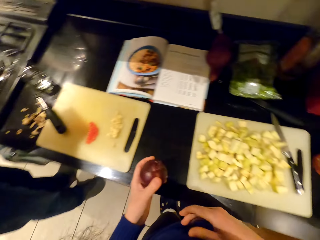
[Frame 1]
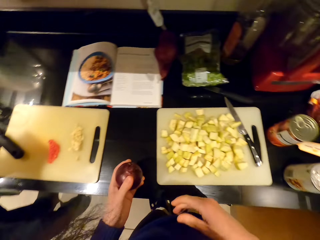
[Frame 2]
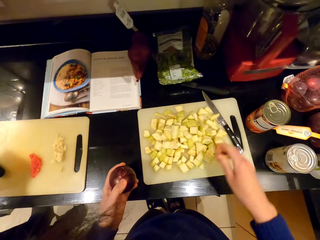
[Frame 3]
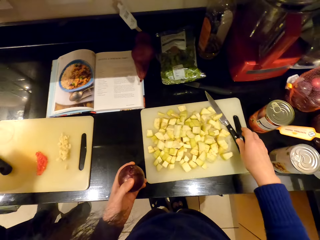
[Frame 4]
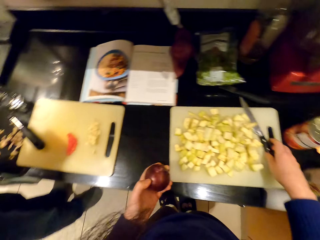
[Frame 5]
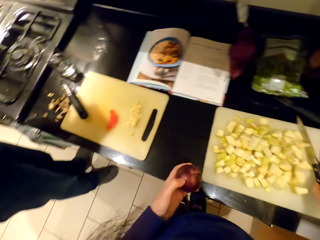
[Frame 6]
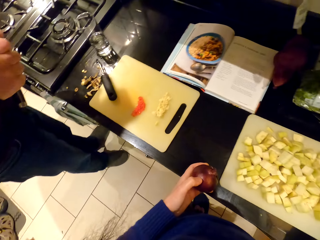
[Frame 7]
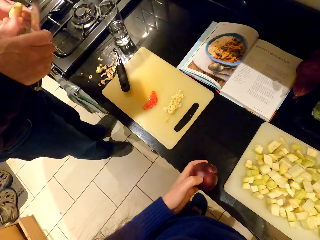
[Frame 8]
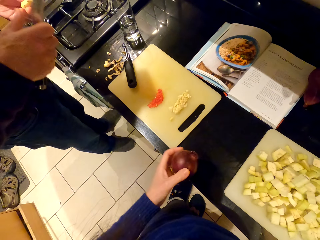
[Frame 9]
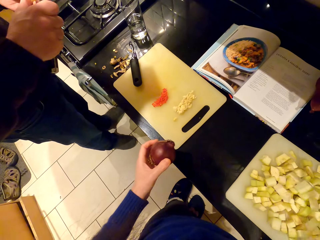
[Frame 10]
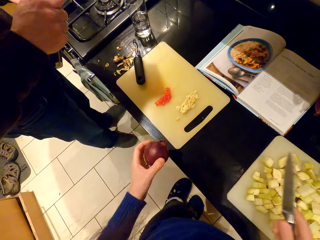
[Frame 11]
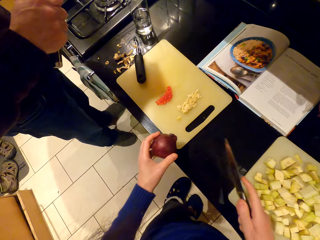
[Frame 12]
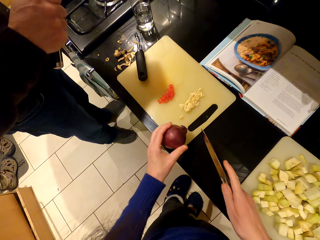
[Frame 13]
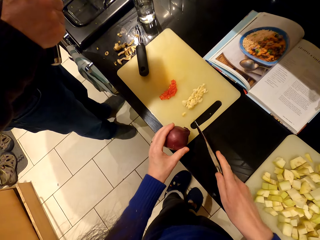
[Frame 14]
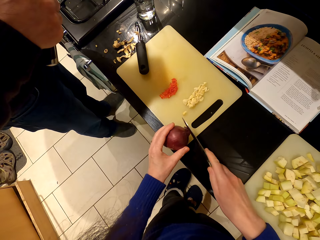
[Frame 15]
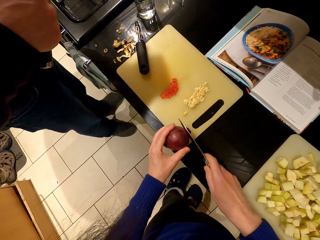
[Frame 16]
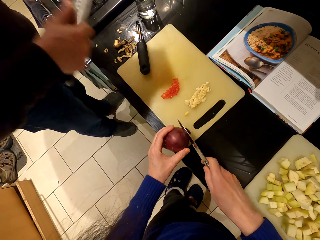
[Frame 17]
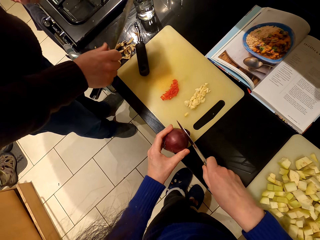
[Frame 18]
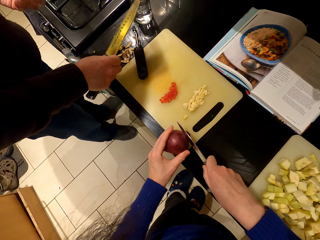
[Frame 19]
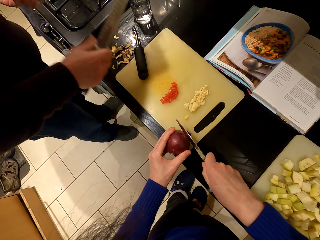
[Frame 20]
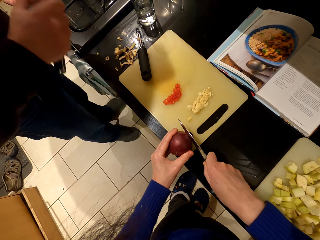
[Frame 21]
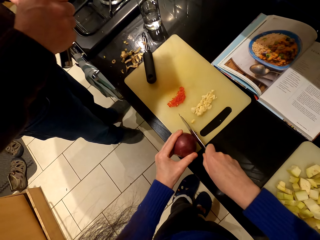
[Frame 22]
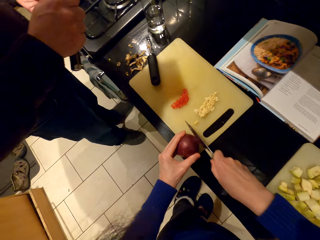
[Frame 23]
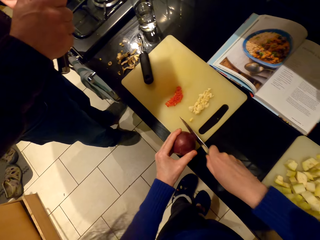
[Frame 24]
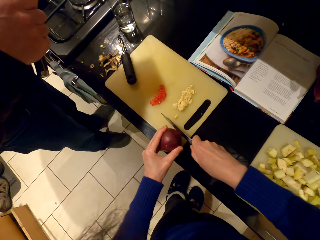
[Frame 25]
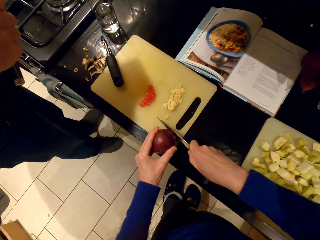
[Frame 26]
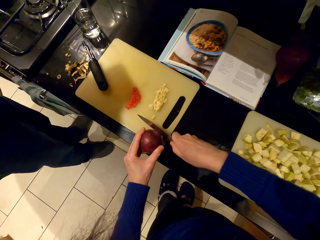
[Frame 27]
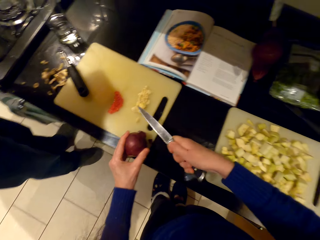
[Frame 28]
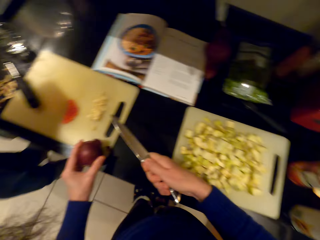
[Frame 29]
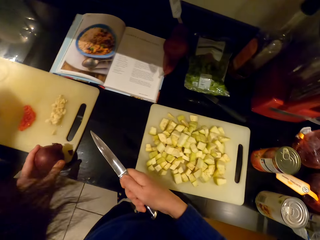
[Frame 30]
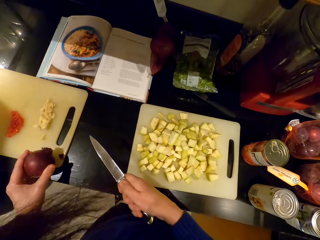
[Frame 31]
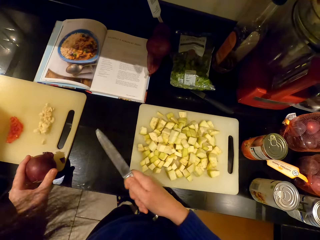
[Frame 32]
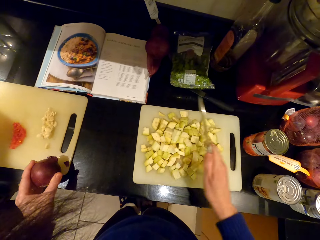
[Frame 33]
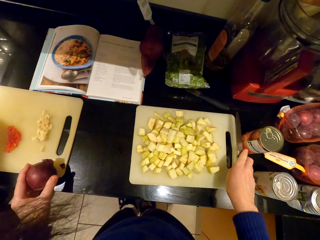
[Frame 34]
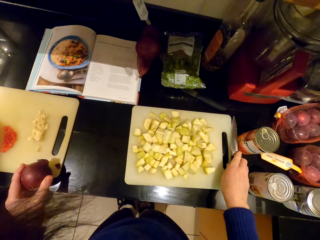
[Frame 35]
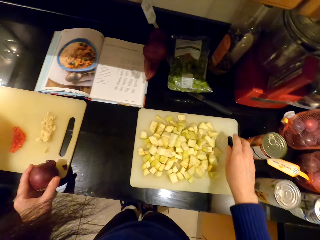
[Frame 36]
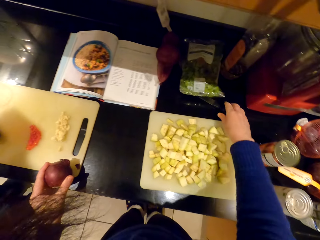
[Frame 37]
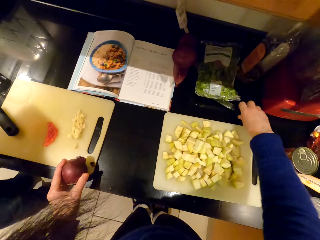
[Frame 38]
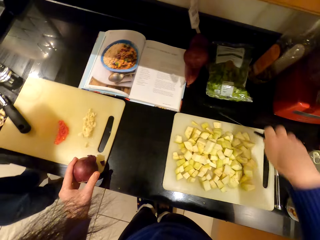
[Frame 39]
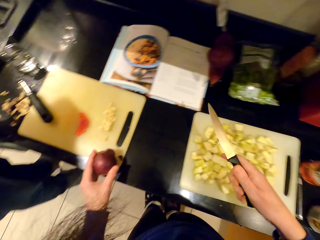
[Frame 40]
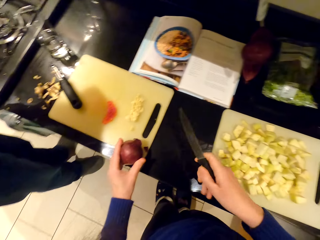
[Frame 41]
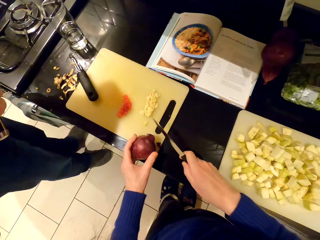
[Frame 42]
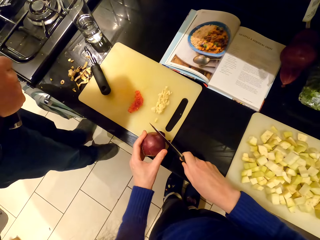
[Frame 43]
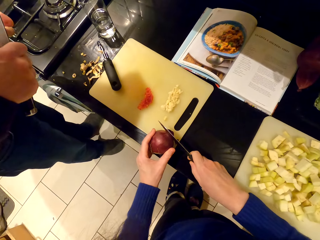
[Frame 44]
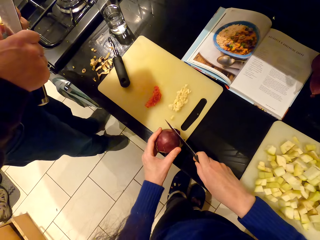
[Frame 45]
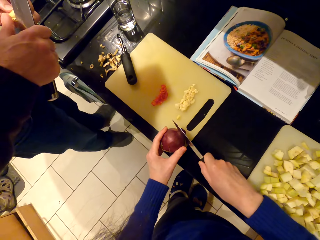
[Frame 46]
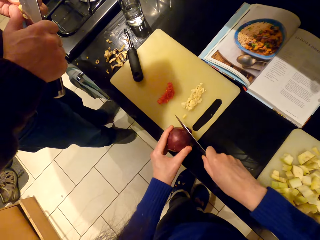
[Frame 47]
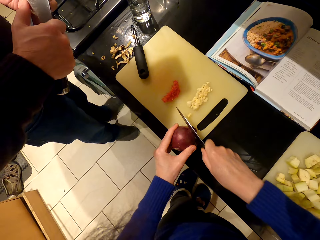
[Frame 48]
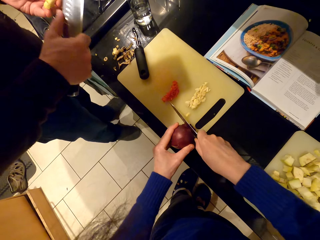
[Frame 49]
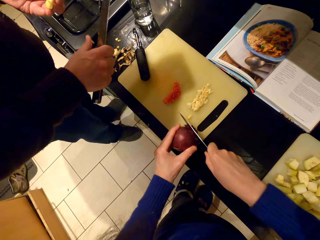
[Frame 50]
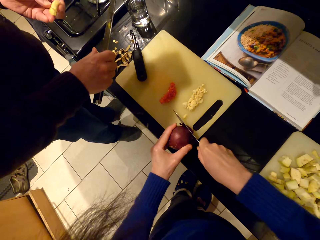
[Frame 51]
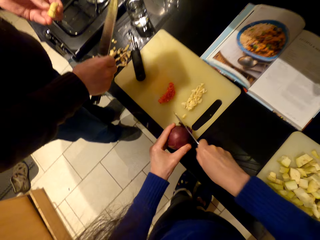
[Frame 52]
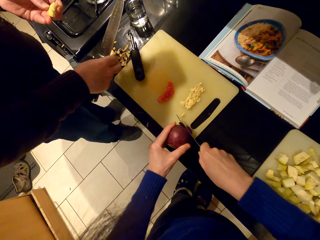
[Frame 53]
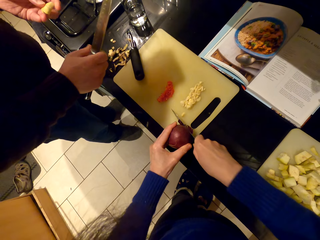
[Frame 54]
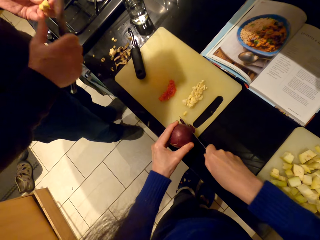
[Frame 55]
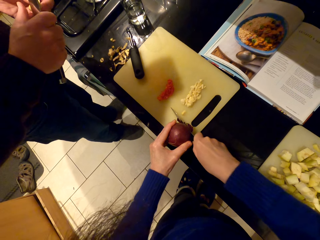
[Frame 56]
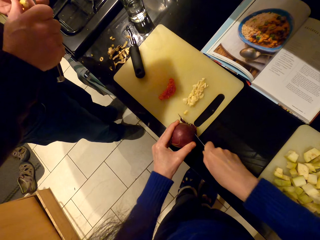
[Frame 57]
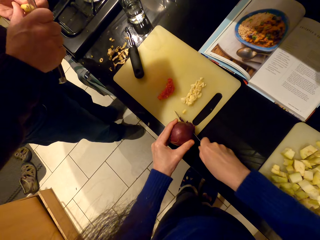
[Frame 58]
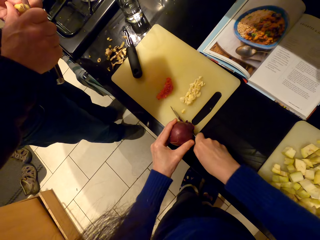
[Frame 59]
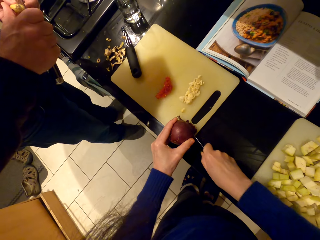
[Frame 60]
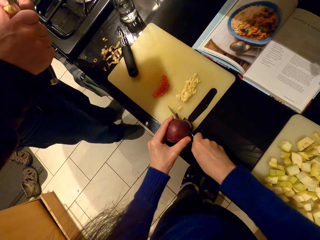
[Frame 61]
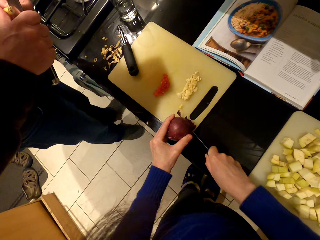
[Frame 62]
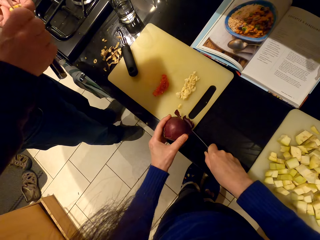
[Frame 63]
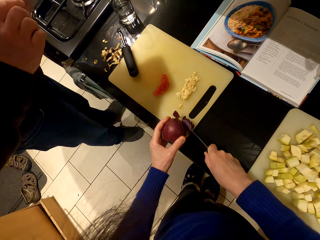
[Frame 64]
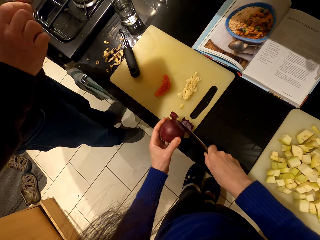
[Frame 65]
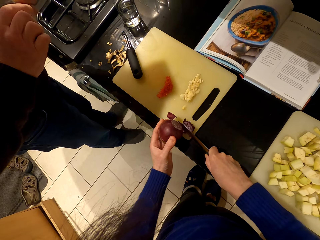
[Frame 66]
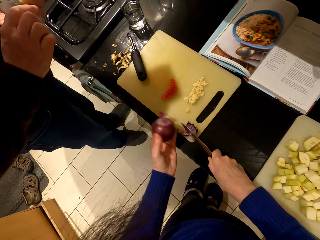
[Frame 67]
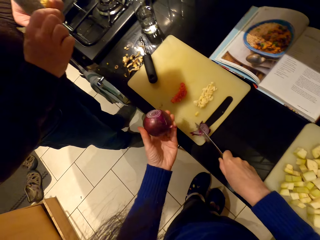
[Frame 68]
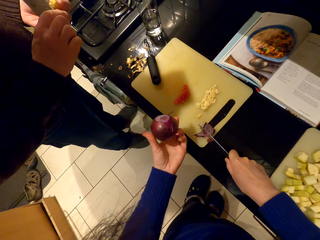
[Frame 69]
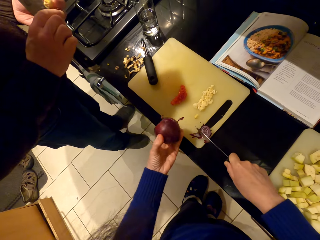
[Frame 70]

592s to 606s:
The camera wearer picks up an onion and picks up the knife. A person peels the ginger. The camera wearer cuts the onion. They place the knife on the countertop, pick up another knife, and cut the onion.

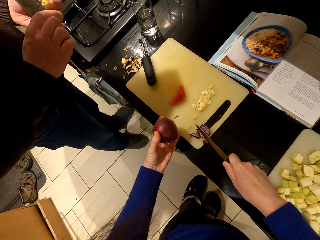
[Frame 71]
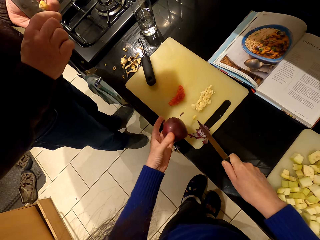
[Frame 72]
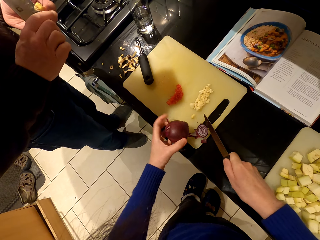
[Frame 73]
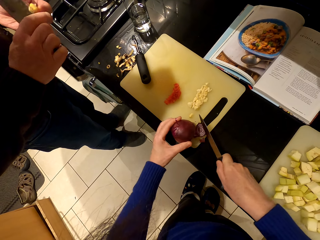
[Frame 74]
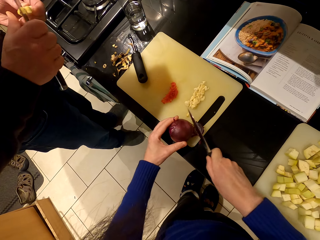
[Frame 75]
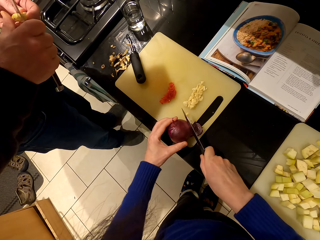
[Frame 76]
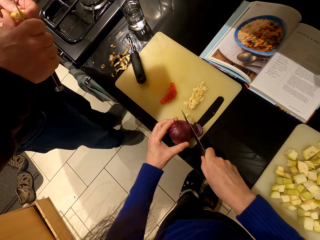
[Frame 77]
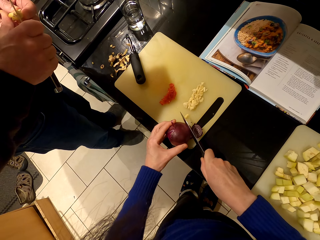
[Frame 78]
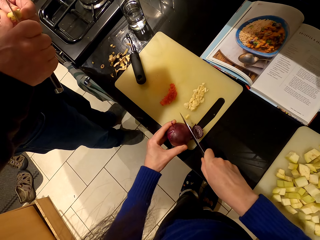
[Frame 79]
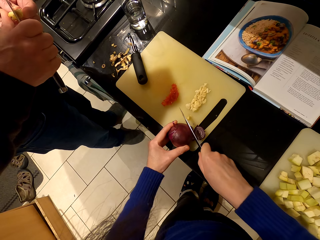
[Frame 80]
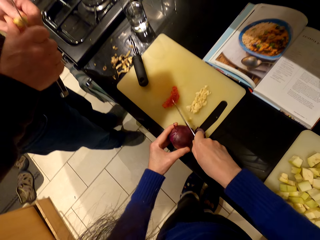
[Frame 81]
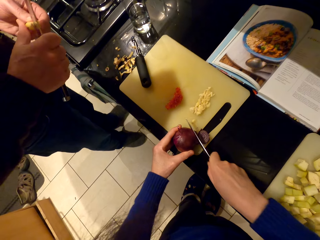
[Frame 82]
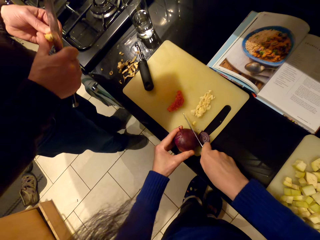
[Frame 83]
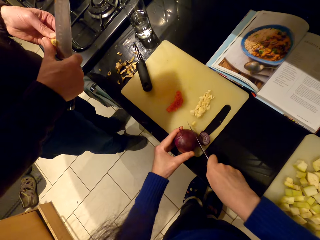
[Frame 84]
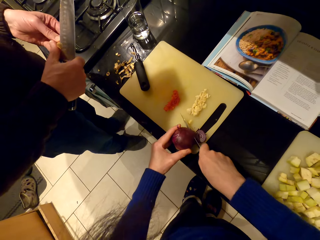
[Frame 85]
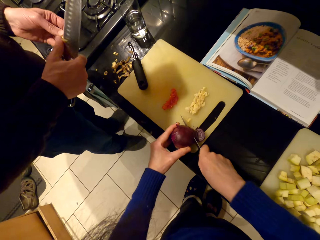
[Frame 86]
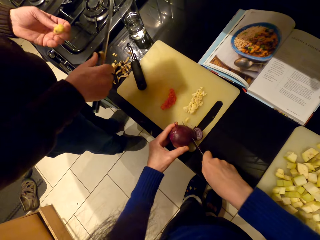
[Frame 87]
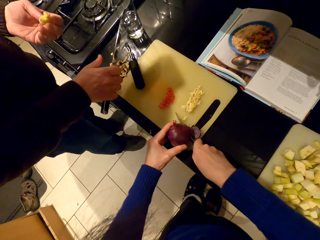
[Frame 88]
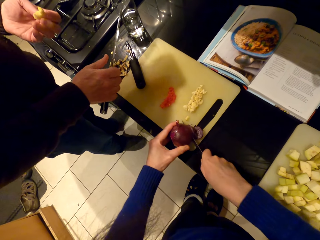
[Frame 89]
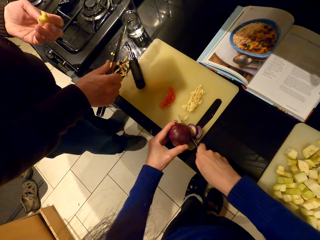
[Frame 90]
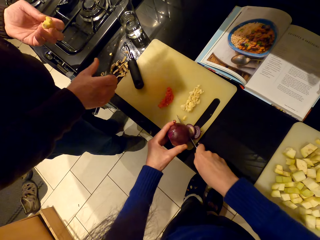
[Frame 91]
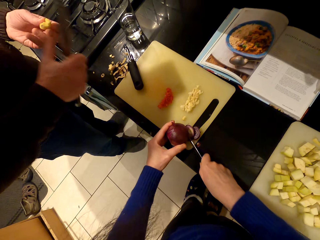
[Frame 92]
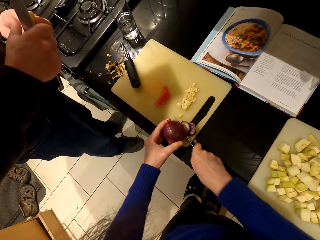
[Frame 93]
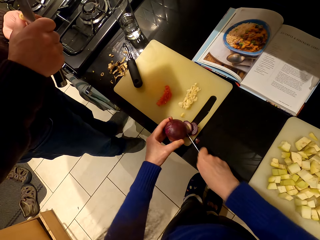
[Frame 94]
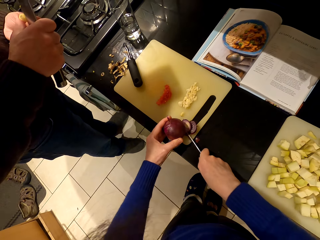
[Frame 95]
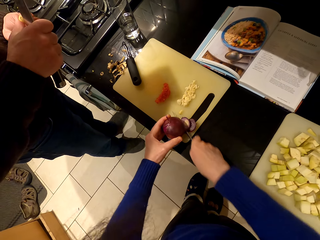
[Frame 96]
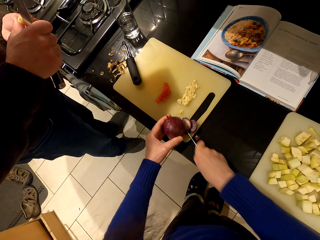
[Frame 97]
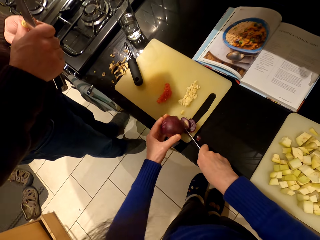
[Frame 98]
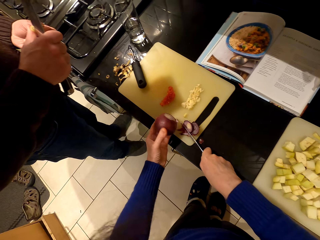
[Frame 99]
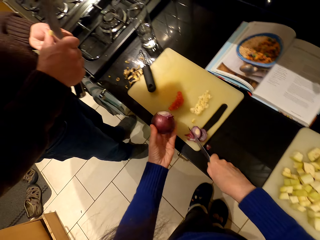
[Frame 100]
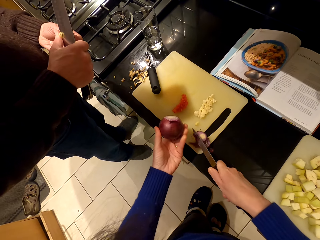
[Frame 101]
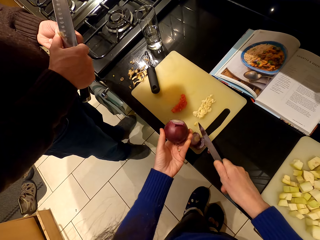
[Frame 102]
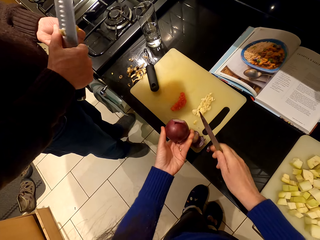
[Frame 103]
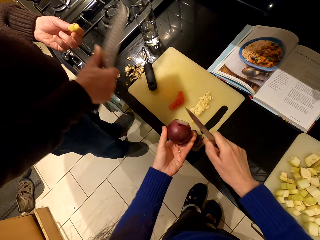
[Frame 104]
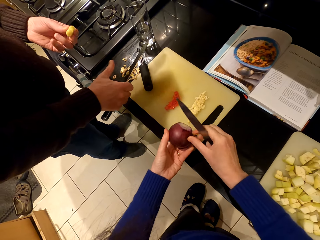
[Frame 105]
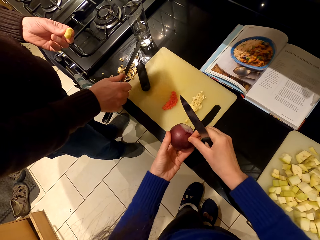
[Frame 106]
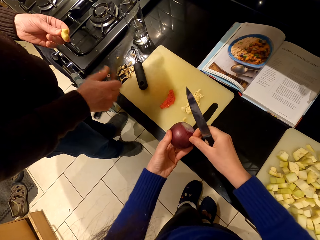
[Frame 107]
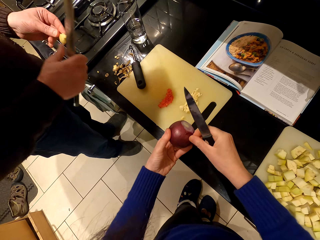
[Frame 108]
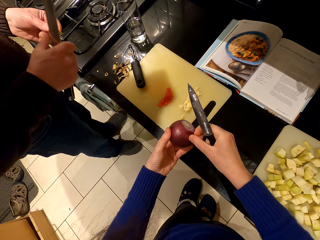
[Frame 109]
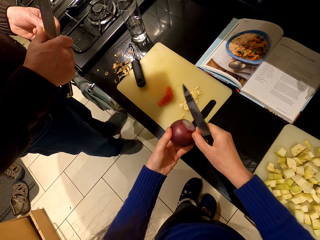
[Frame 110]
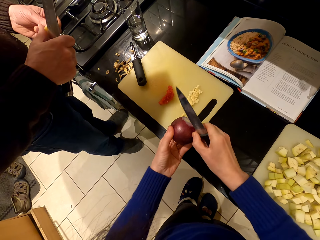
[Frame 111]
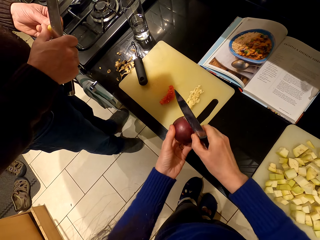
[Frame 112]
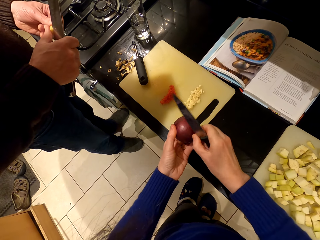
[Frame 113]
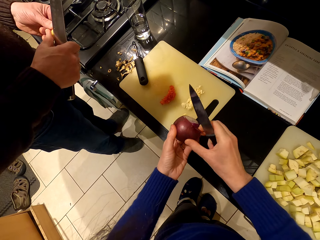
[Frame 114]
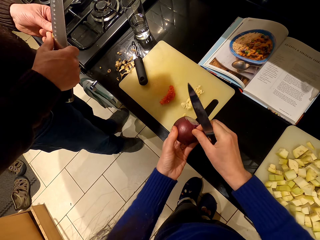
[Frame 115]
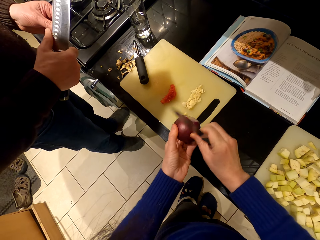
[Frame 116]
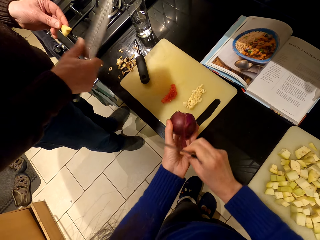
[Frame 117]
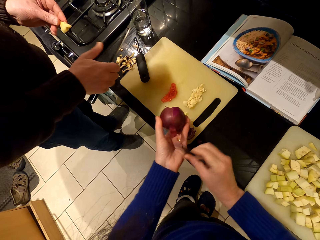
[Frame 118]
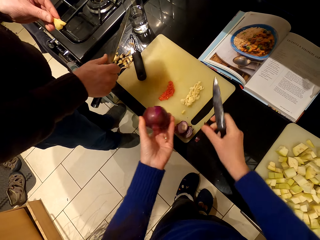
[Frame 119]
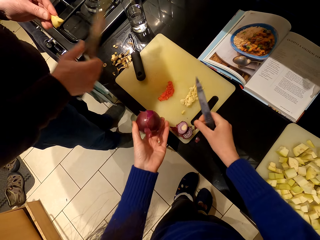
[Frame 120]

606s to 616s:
The camera wearer removes the unwanted part of an onion. They peel the onion.
